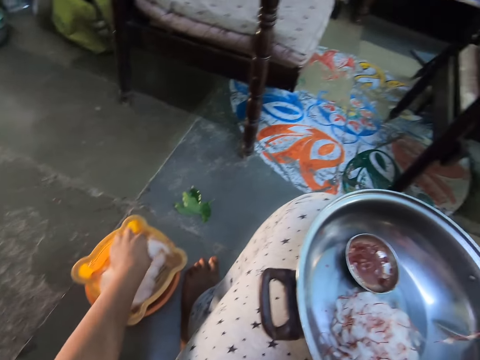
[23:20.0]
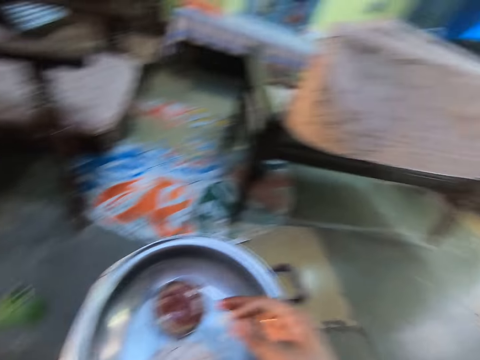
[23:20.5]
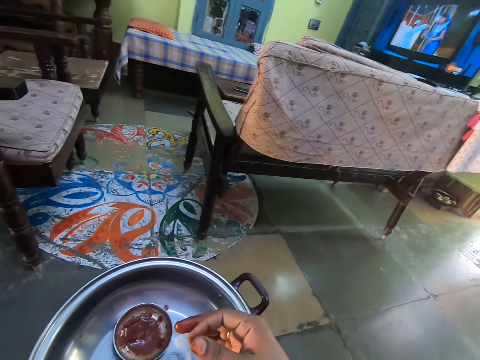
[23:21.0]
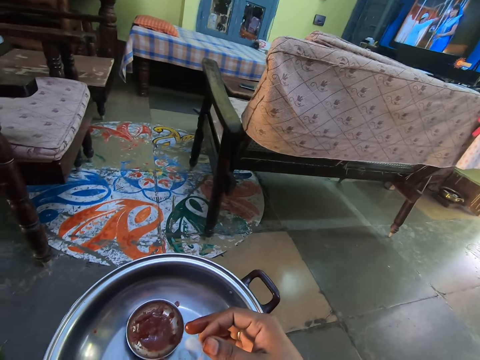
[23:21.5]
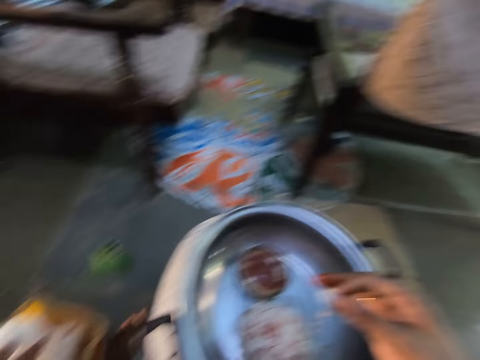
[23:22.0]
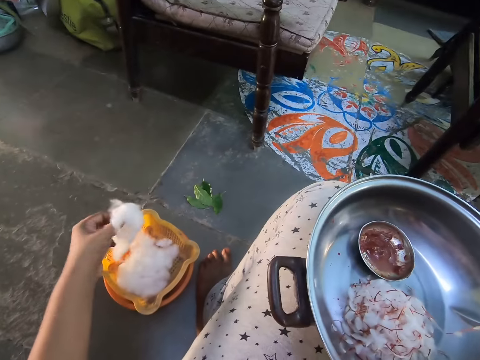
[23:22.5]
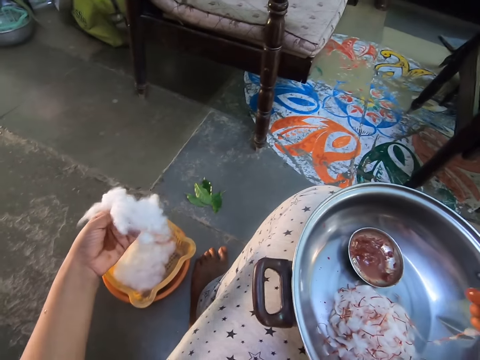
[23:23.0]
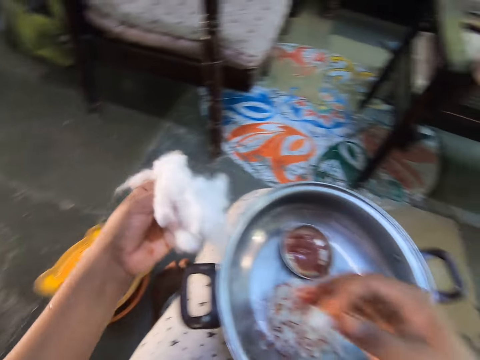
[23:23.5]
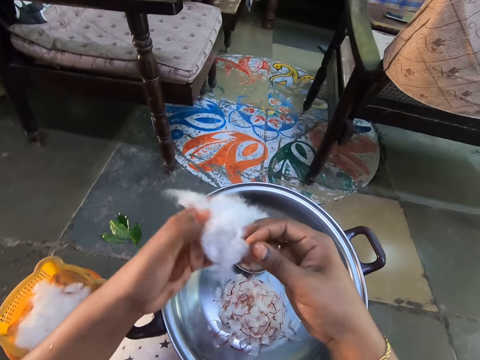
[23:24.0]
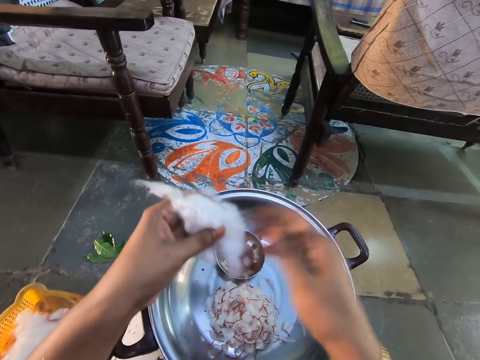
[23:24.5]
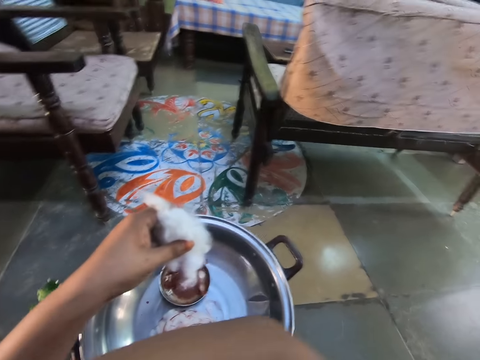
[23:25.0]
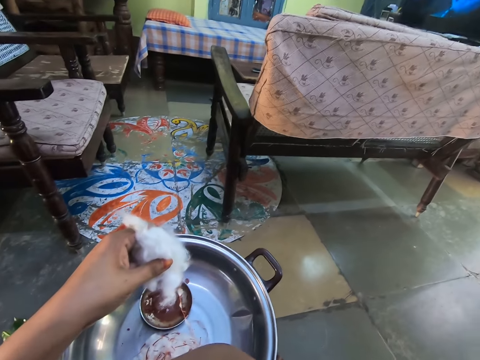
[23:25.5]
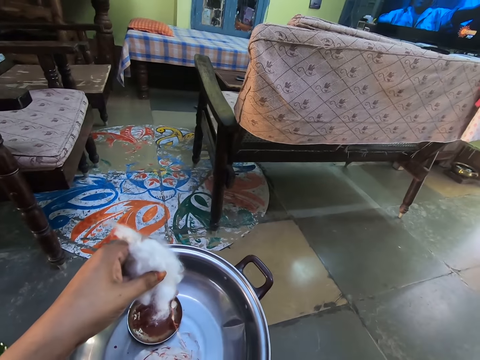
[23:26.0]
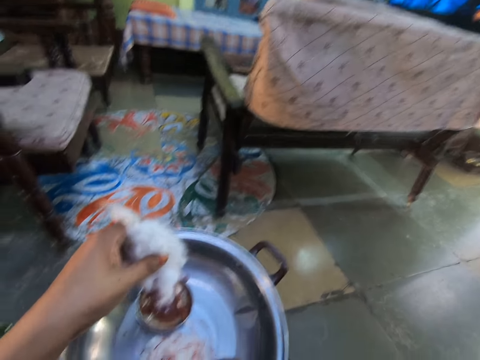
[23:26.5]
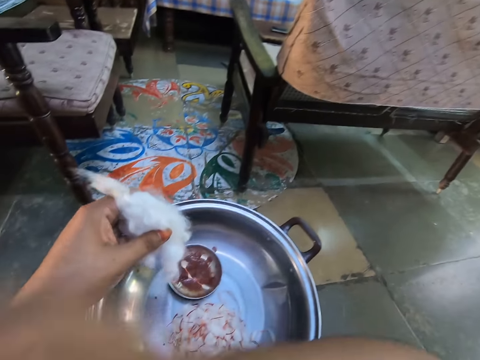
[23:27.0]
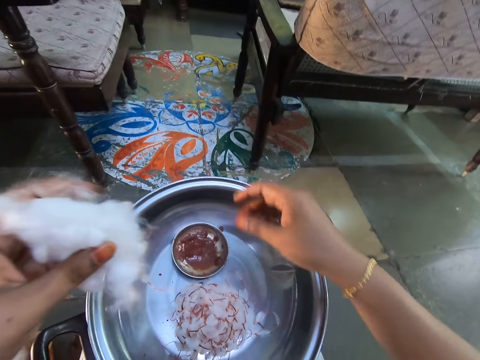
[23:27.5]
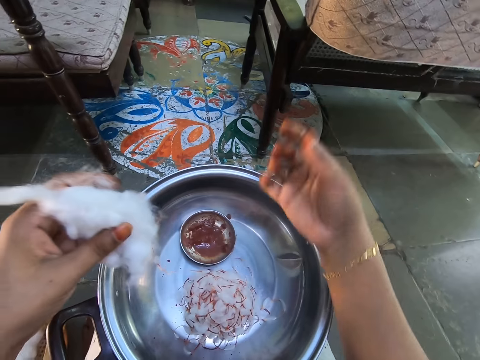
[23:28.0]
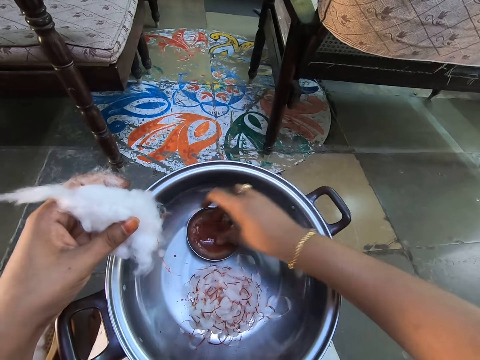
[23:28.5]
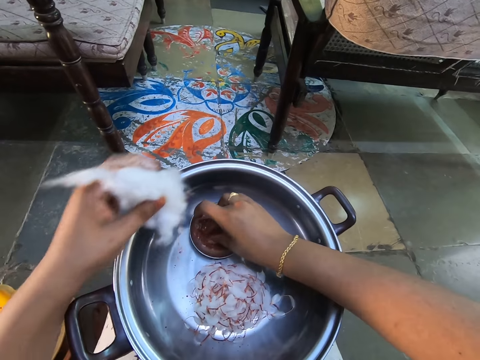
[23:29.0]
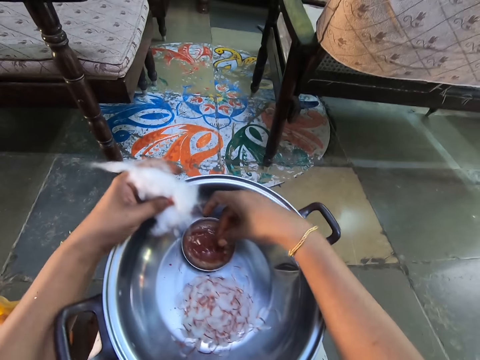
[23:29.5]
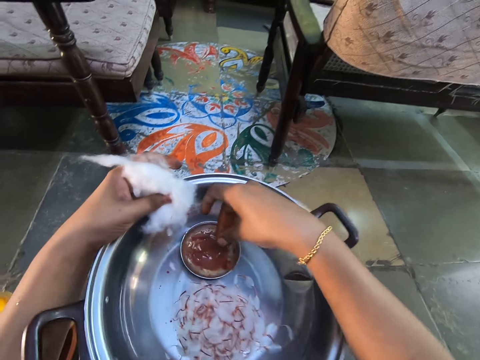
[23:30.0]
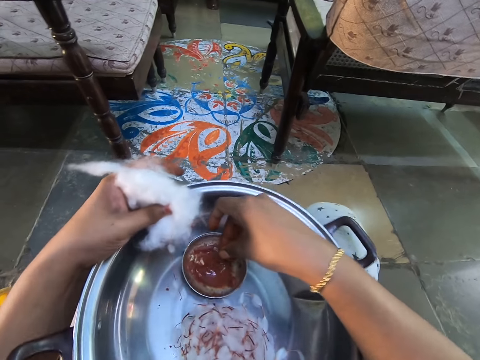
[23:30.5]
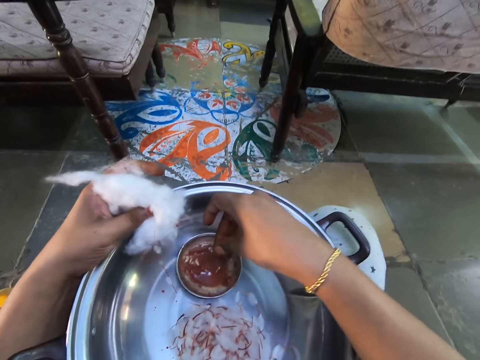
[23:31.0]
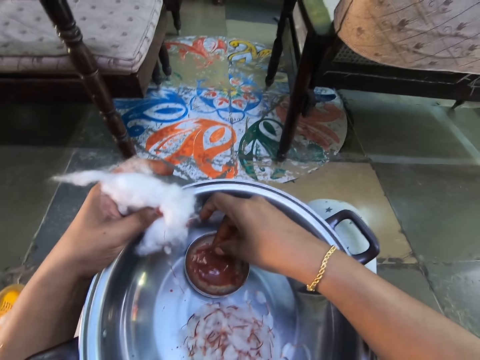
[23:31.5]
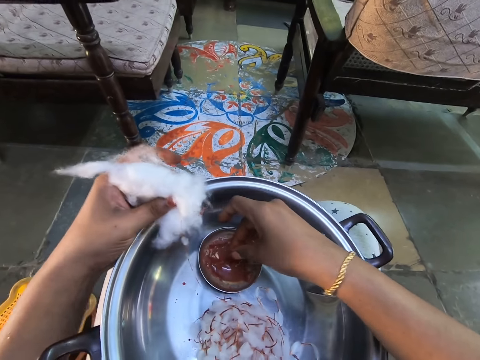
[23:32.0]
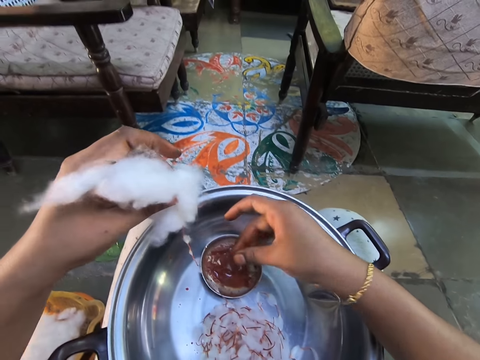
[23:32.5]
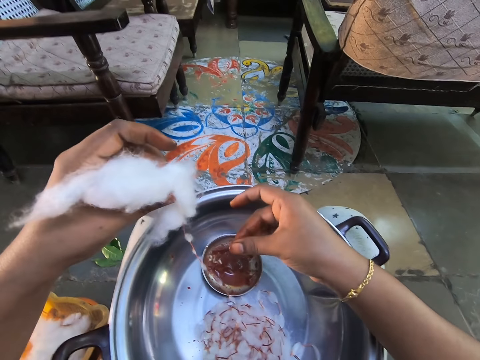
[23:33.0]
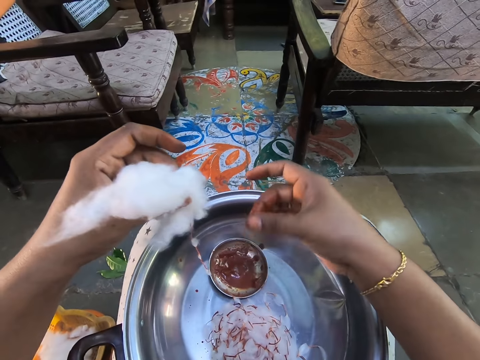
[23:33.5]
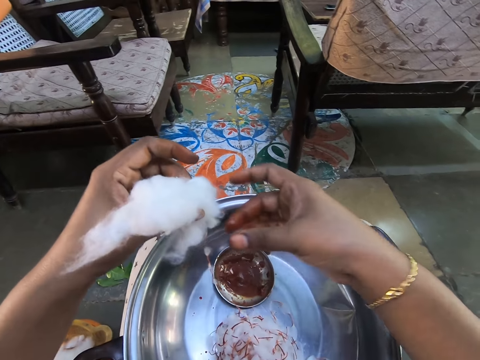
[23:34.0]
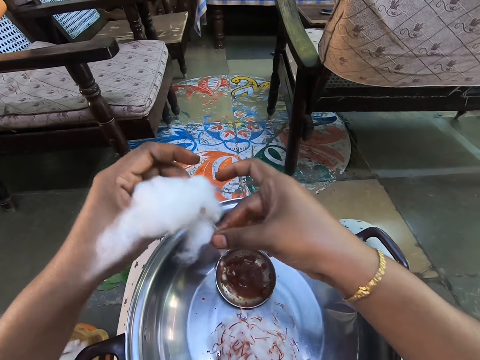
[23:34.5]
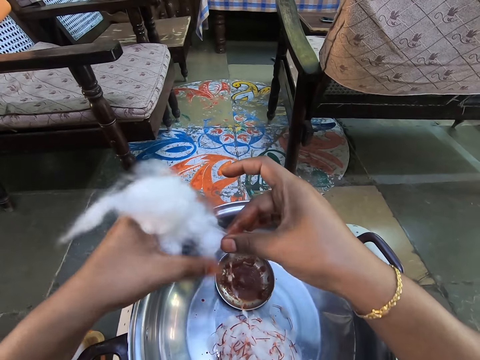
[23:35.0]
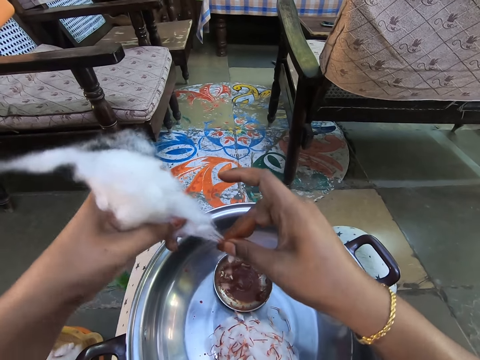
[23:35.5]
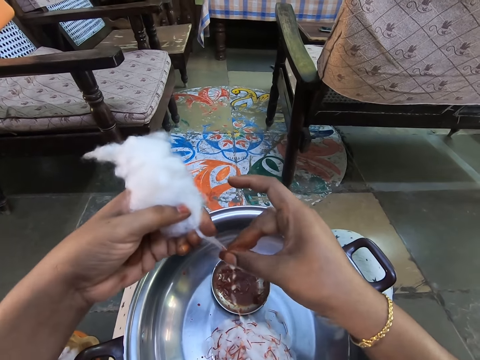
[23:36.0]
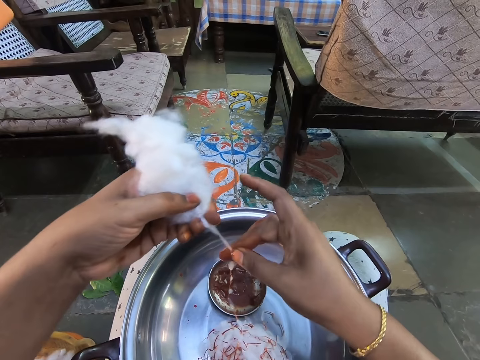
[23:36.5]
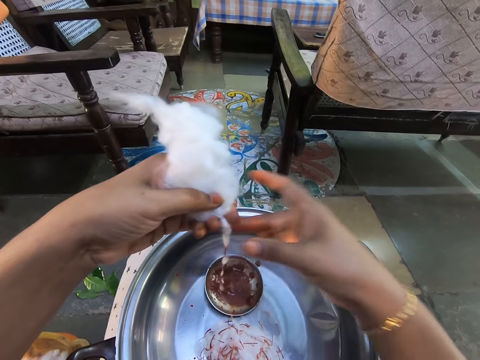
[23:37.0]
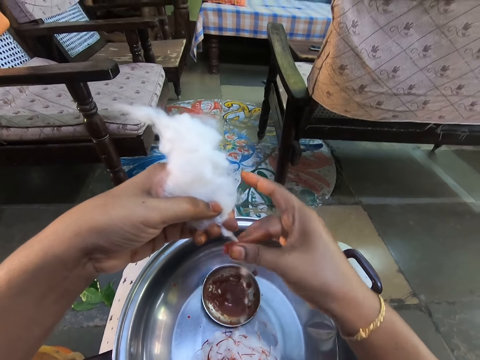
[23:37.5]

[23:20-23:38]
The camera wearer stares at a bowl. She picks up wool with the left hand. She holds the cotton with the left hand. She touches herself with the right hand. She dips her fingers in something. She picks up paint. She moves her legs. She stares at the paint. She rubs the paint with the right hand. She twists the cotton. She applies the paint on the wool with the right hand.

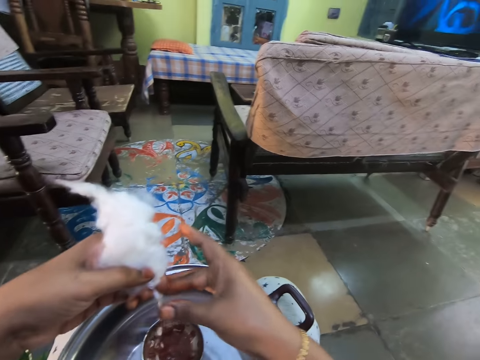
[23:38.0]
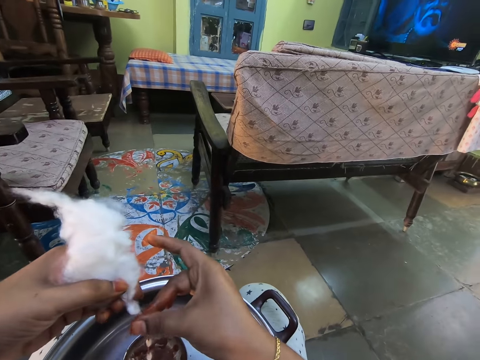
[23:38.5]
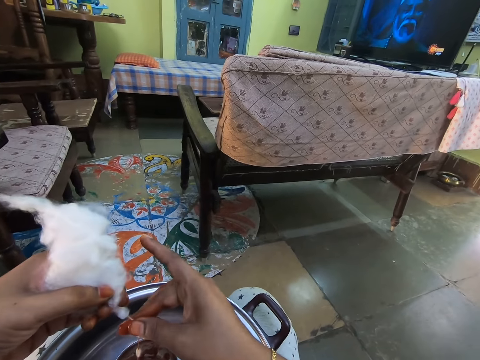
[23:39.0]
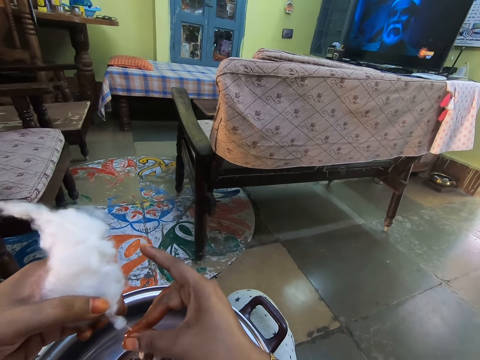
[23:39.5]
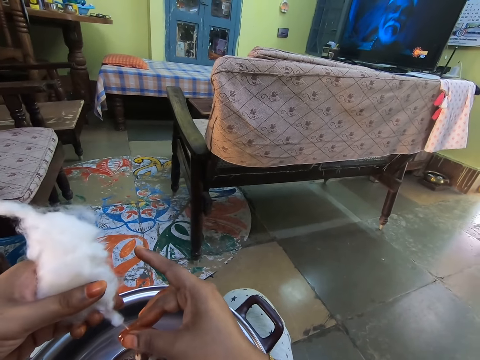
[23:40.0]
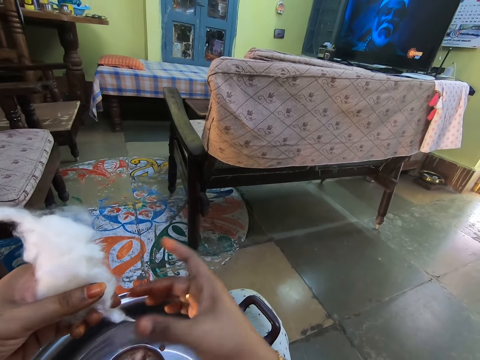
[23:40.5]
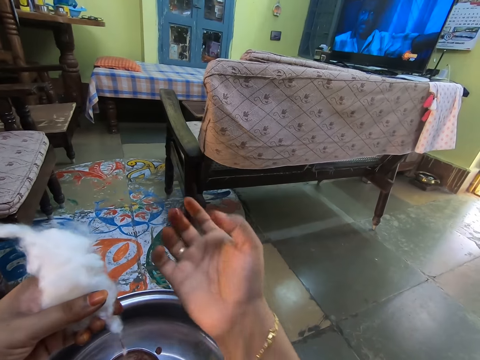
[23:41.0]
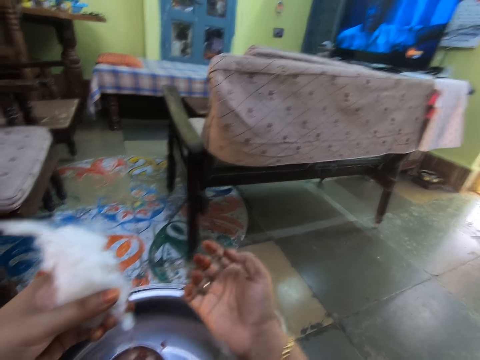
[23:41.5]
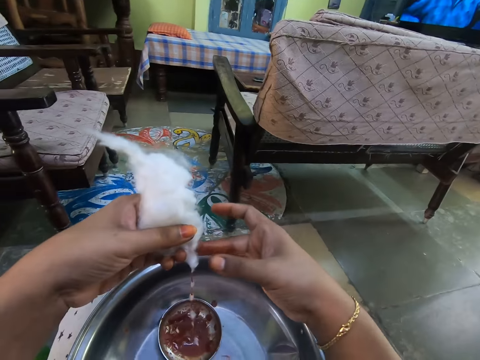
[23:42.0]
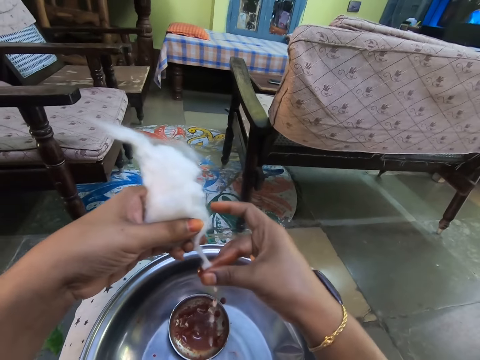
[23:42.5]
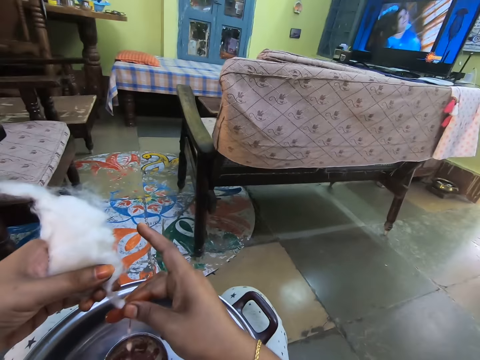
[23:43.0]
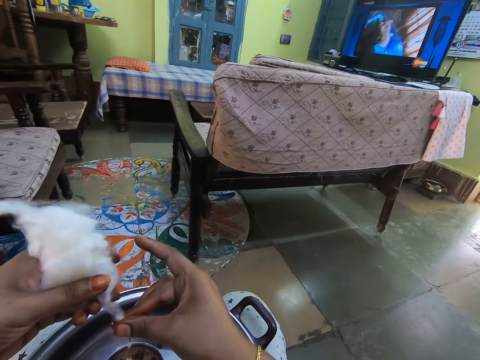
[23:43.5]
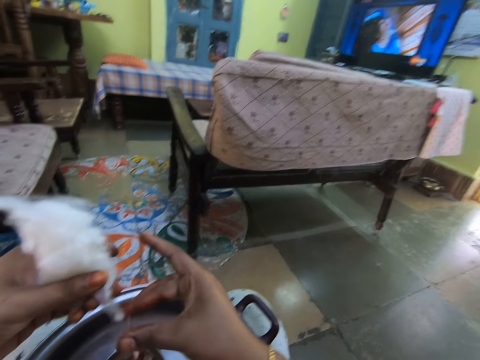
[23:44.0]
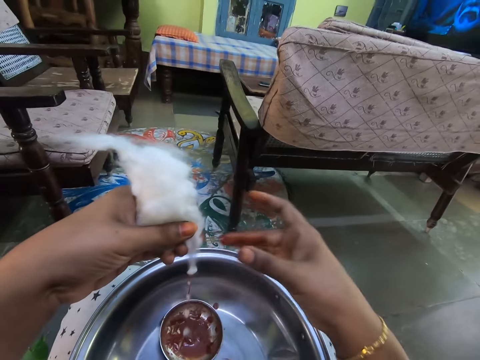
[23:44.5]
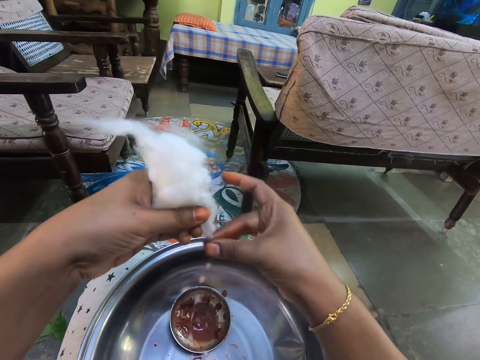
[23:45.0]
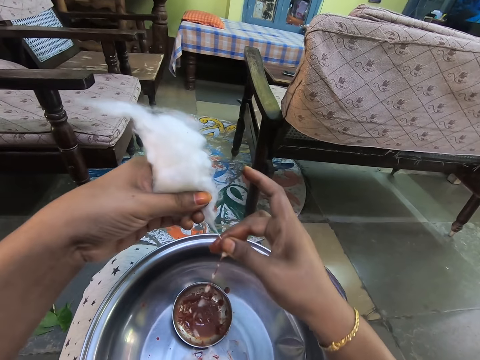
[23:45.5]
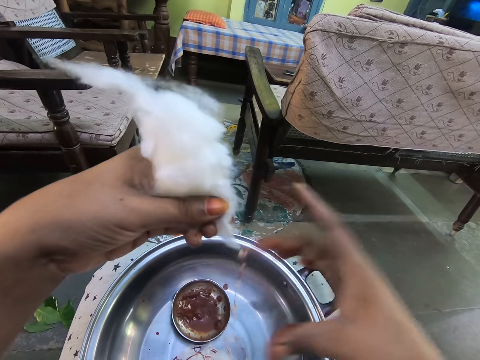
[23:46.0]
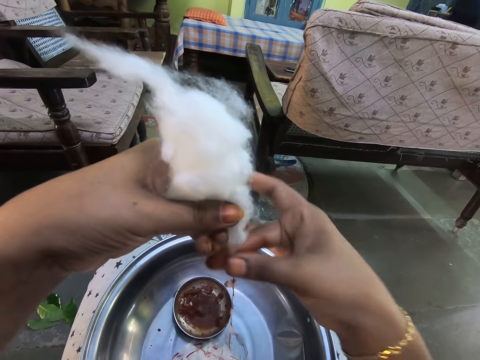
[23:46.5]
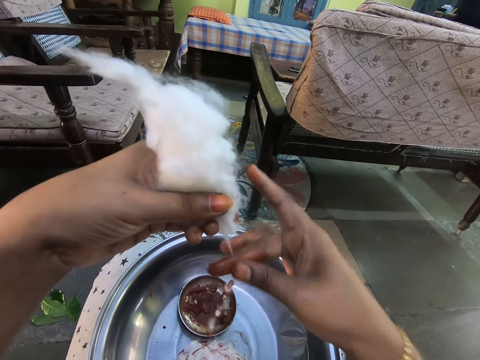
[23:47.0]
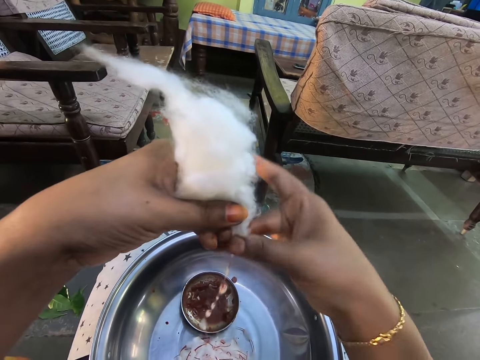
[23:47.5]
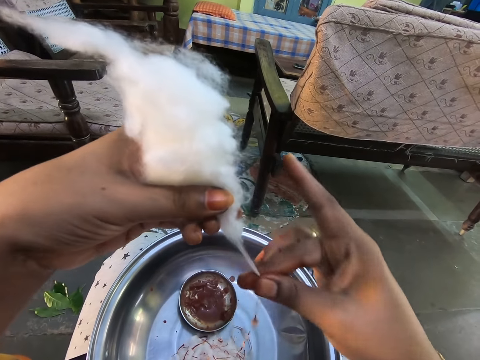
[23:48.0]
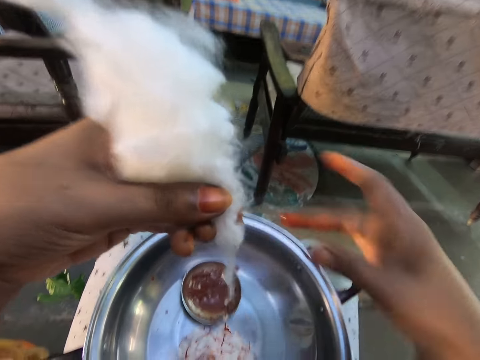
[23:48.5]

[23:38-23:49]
The camera wearer looks around. They apply paint on the wool with the right hand.
